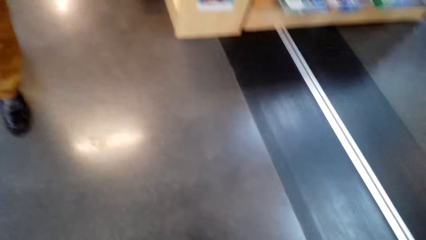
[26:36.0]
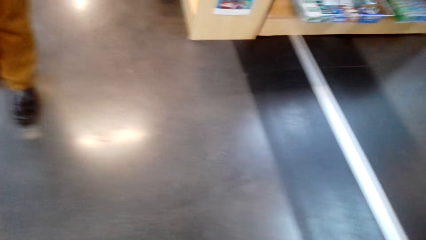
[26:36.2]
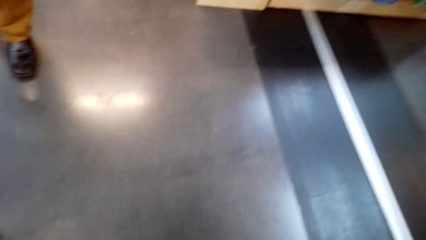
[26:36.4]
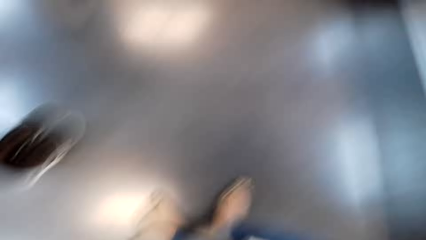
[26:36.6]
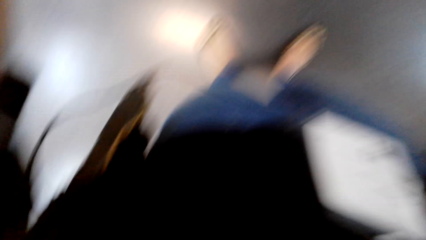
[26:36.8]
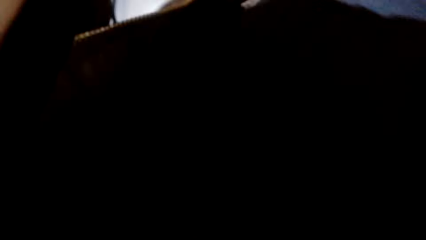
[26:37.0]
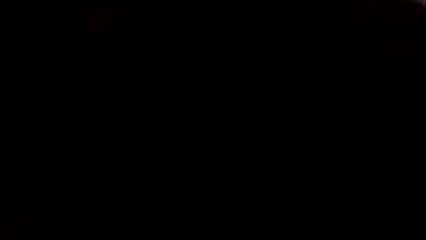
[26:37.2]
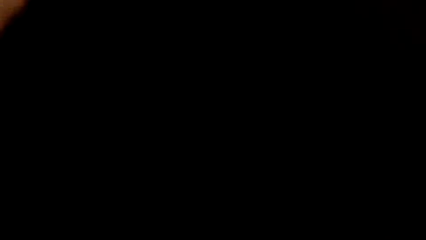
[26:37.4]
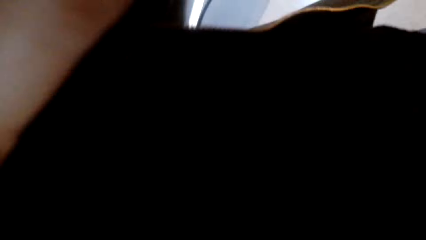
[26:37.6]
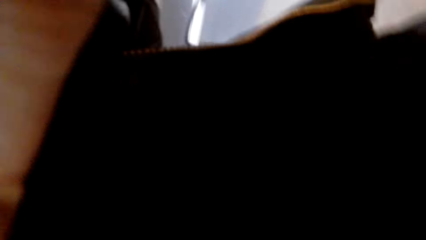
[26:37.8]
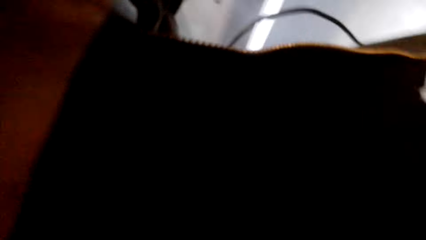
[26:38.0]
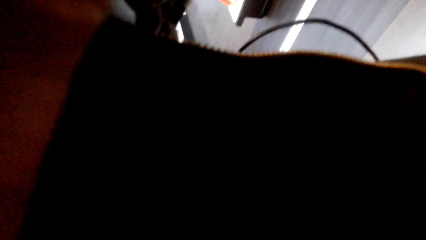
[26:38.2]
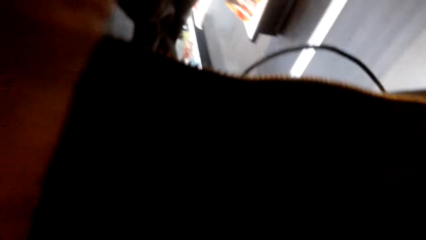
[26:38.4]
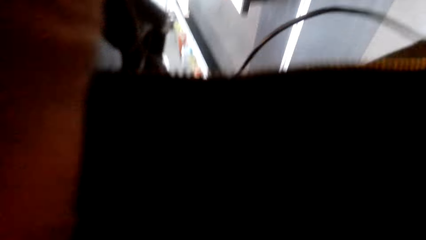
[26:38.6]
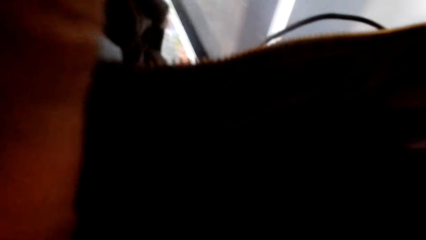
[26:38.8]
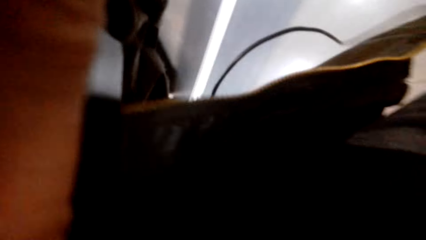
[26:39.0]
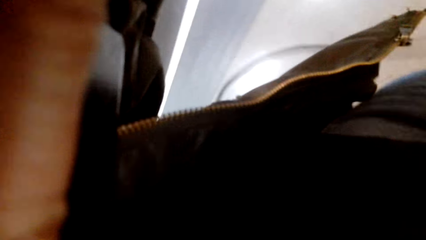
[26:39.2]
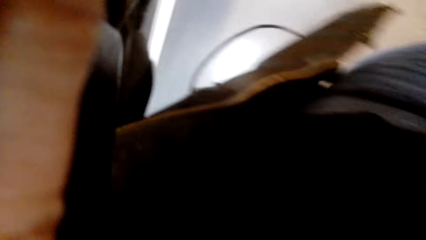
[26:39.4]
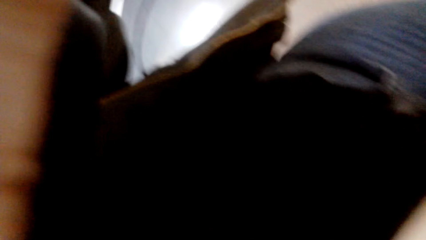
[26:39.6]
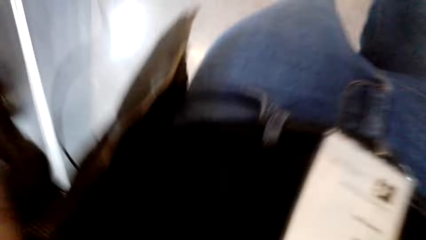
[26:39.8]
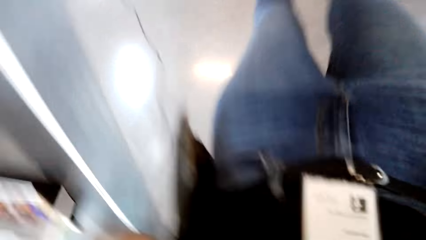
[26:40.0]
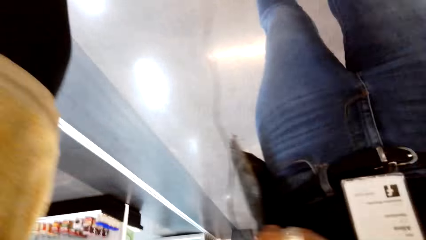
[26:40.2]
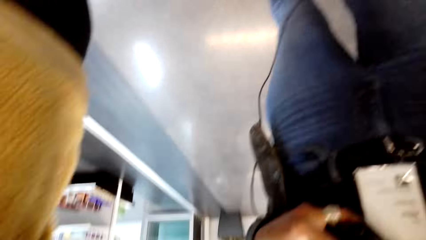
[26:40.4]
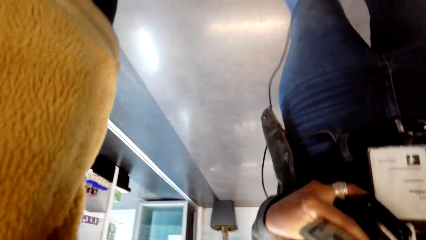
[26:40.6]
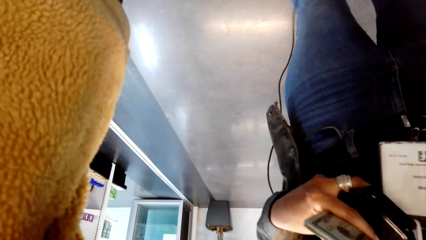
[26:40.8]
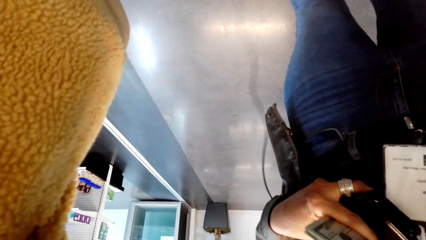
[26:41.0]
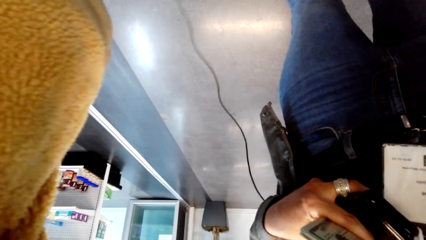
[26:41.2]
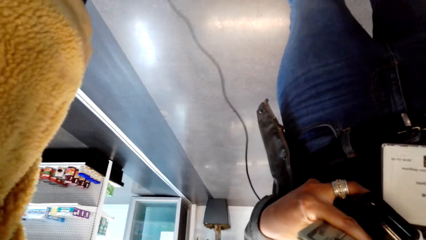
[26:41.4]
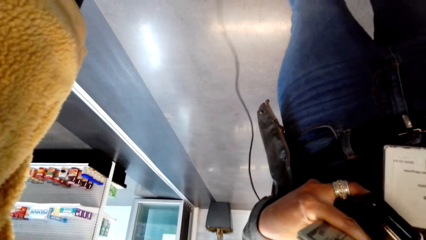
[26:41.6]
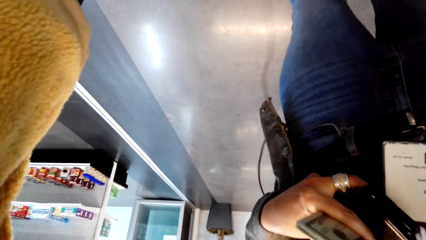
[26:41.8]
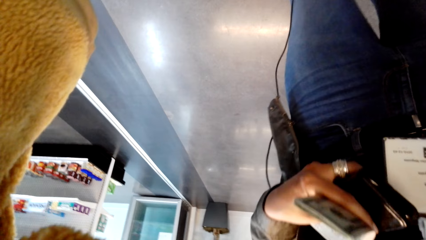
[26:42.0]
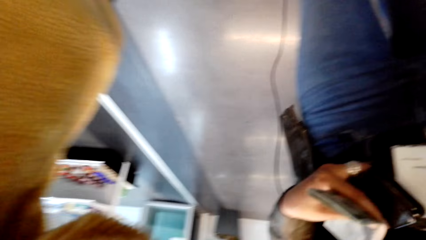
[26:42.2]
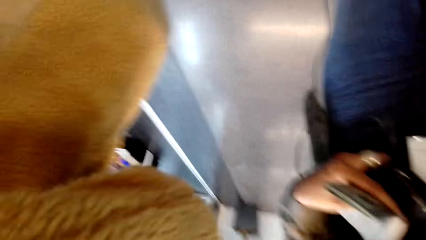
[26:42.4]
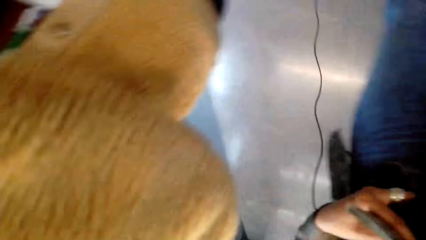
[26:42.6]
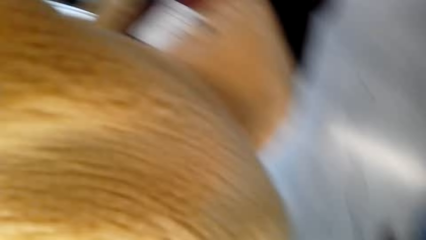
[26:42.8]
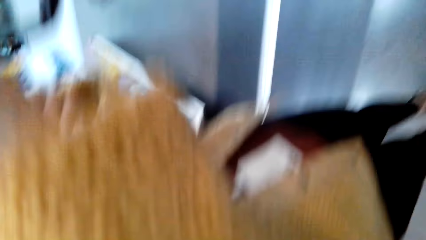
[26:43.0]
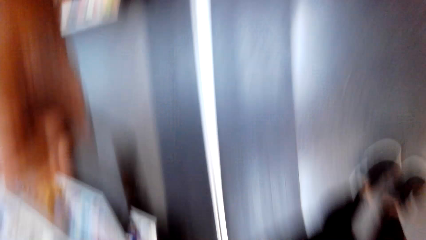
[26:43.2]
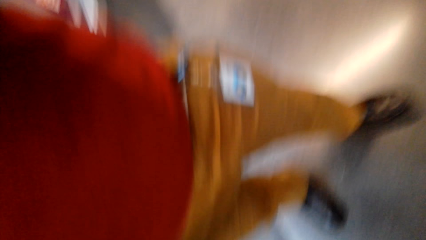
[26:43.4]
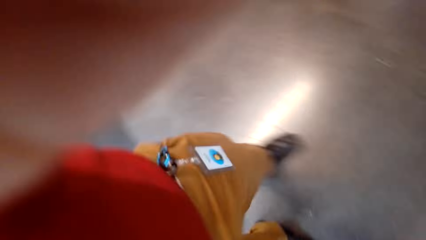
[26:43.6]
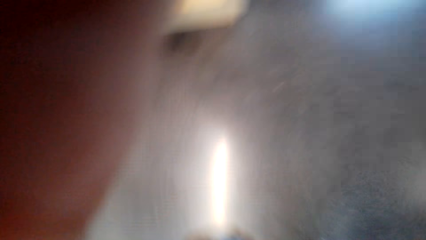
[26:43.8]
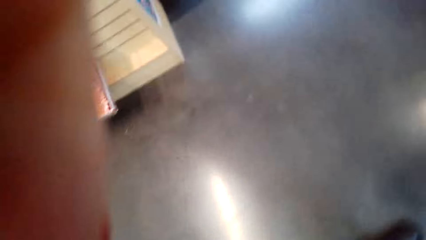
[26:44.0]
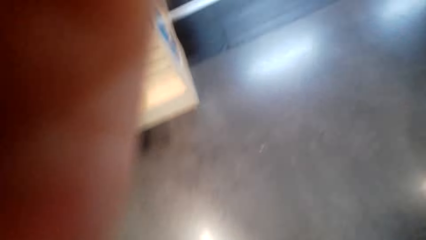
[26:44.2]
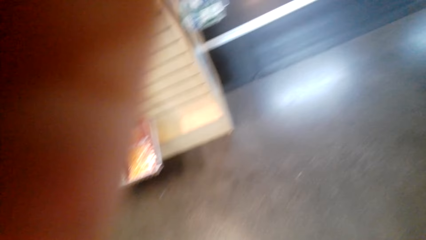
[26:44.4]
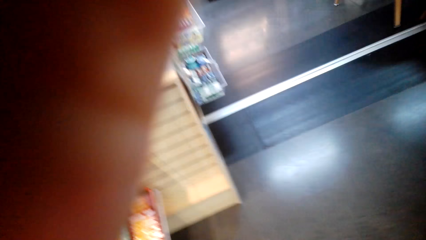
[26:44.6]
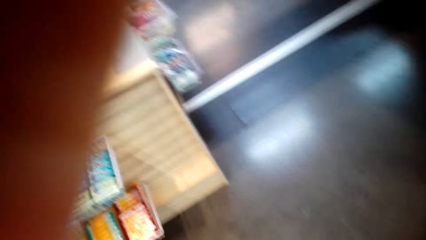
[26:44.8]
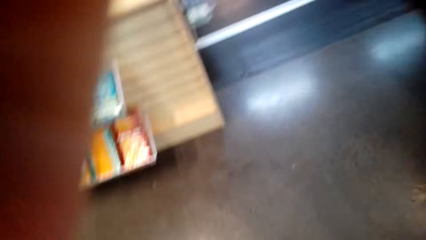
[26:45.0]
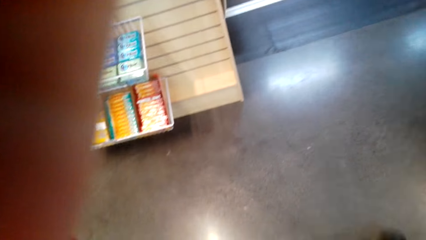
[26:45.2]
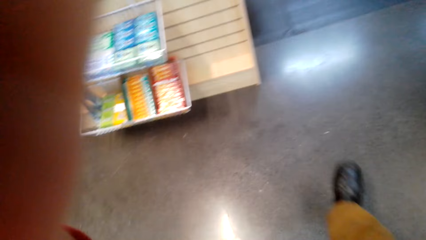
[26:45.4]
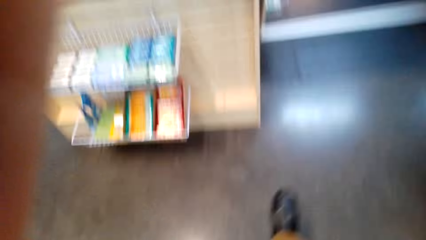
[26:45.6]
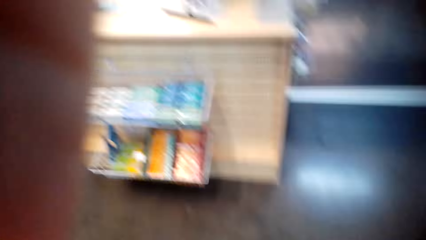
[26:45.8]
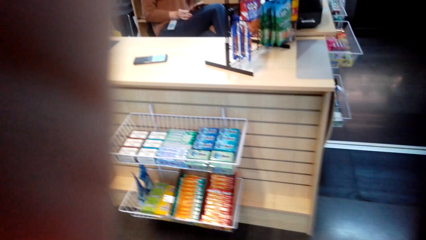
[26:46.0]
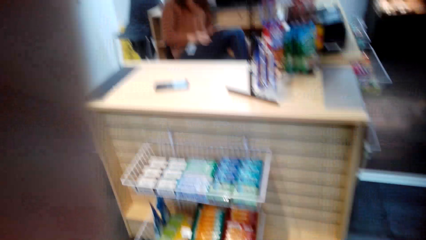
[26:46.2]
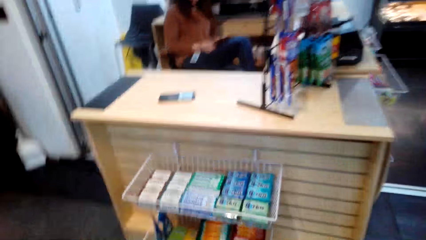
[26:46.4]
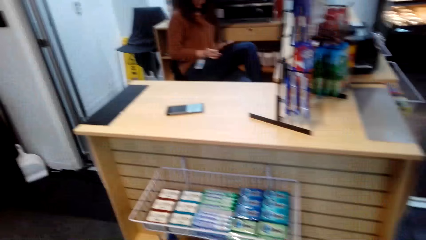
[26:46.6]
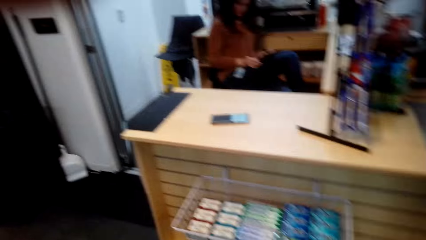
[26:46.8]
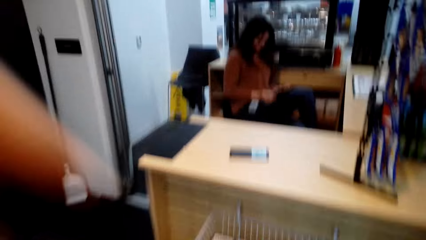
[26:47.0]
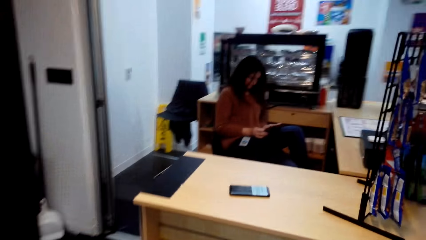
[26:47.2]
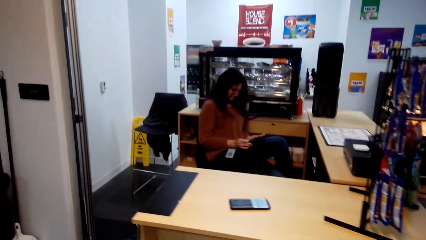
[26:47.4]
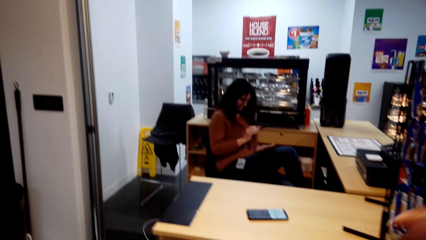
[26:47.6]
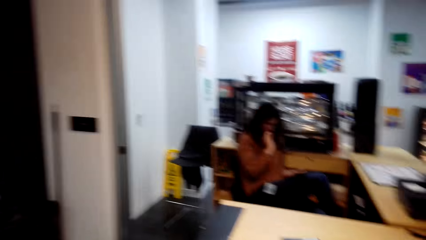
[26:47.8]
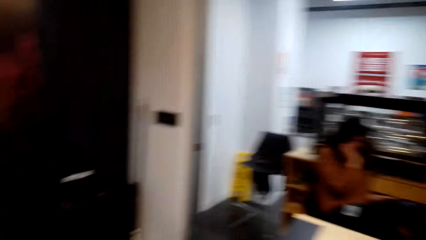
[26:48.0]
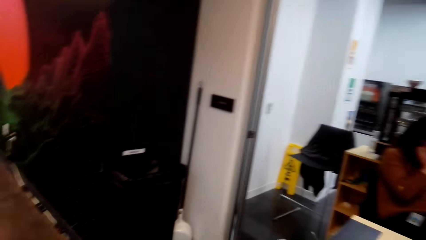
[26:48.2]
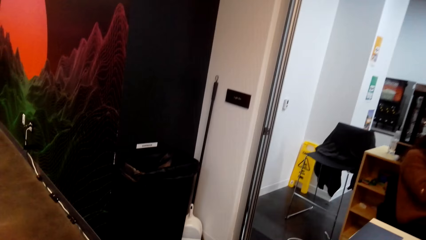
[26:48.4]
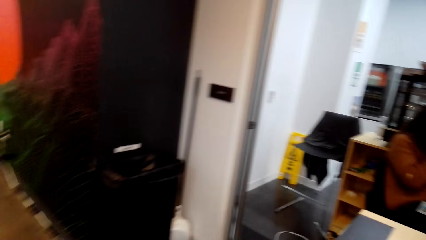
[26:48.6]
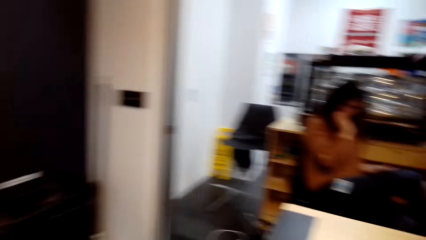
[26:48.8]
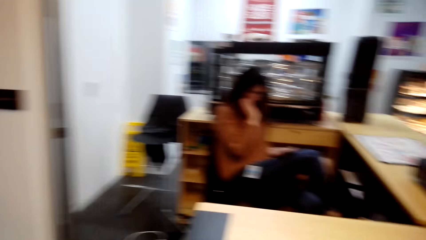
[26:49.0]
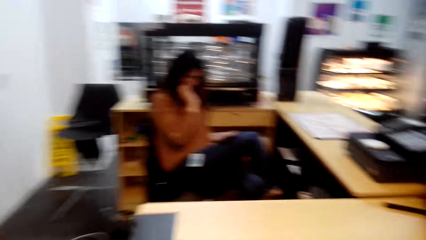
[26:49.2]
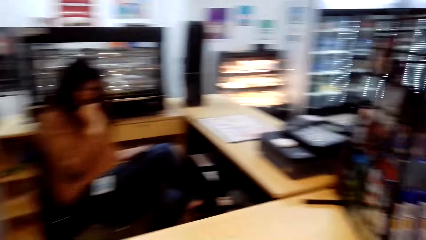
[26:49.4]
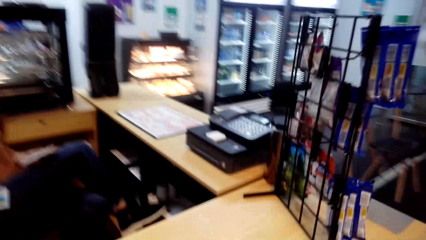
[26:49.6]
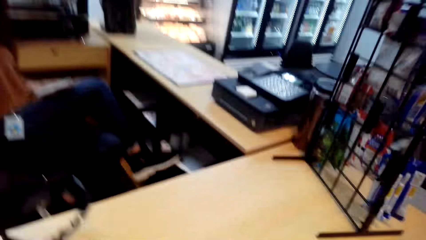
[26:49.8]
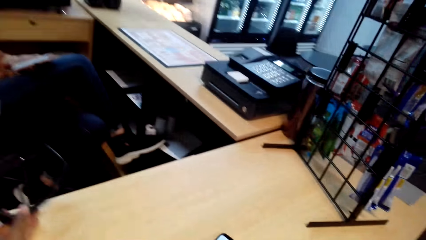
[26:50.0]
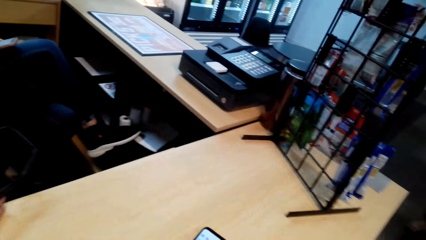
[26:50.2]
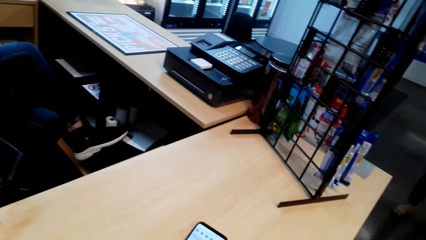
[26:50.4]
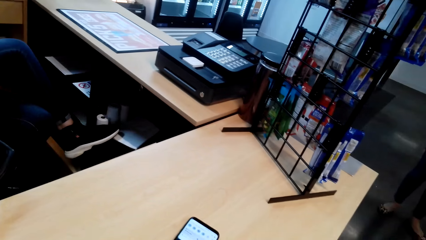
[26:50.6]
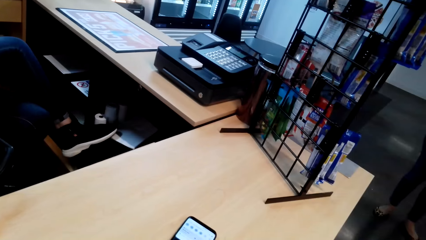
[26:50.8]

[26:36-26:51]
The camera wearer stares around the shop. They look down. They talk. They walk around the shop. They look around. They talk.
